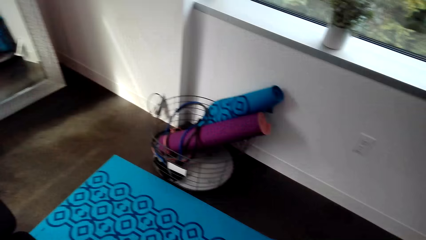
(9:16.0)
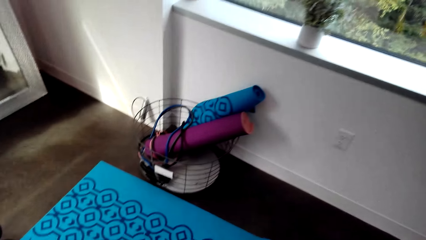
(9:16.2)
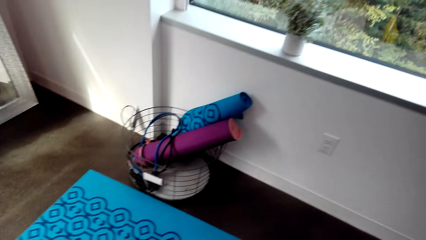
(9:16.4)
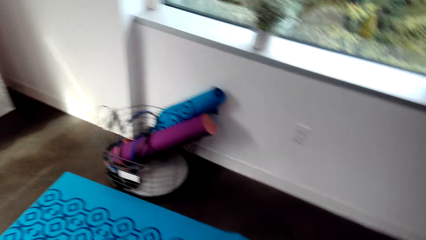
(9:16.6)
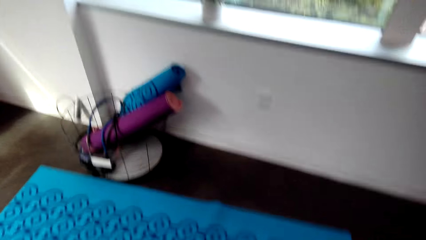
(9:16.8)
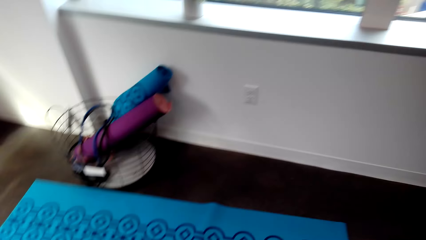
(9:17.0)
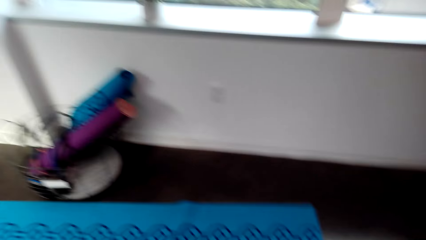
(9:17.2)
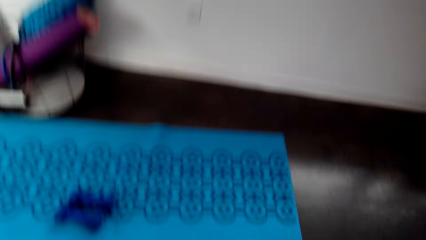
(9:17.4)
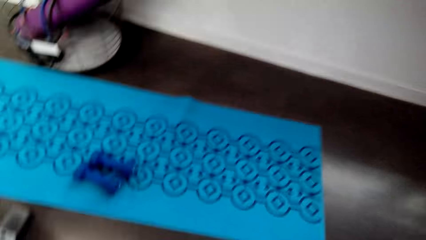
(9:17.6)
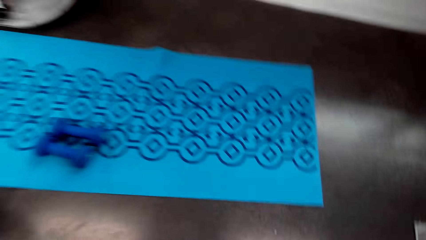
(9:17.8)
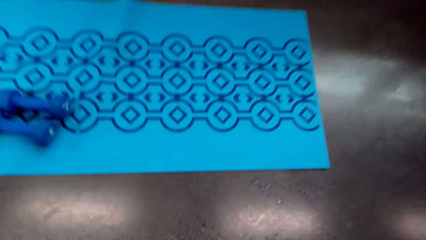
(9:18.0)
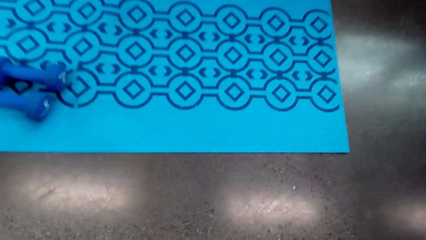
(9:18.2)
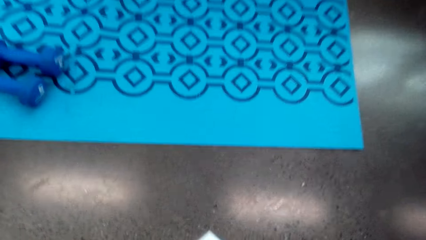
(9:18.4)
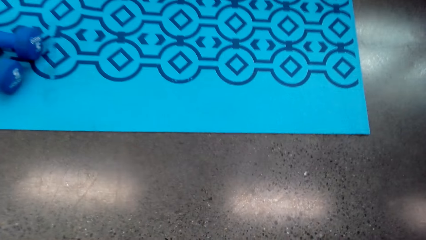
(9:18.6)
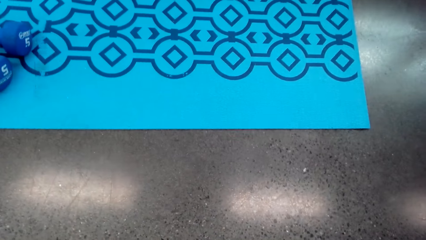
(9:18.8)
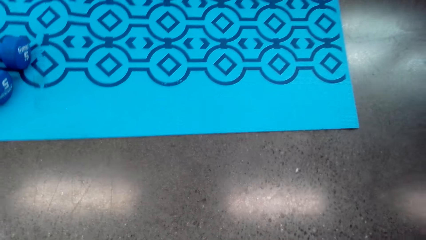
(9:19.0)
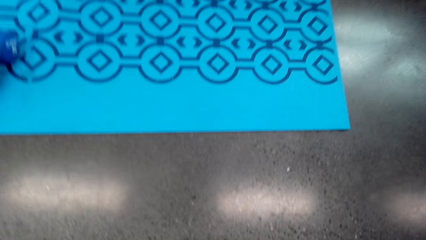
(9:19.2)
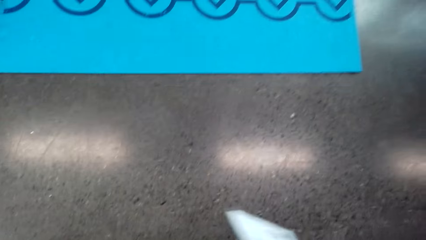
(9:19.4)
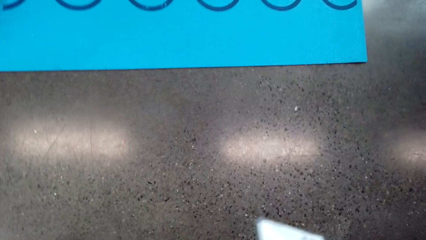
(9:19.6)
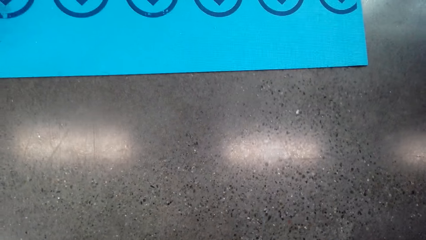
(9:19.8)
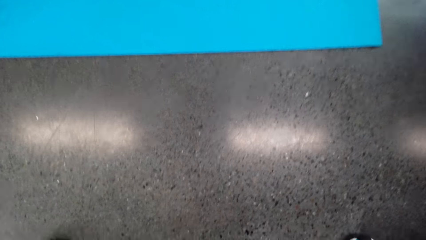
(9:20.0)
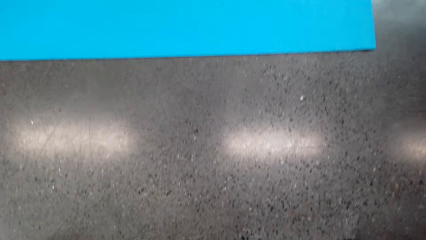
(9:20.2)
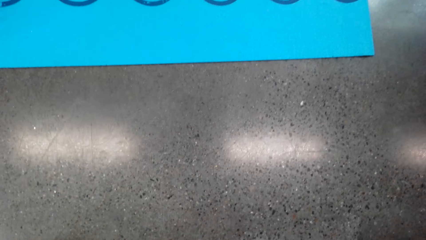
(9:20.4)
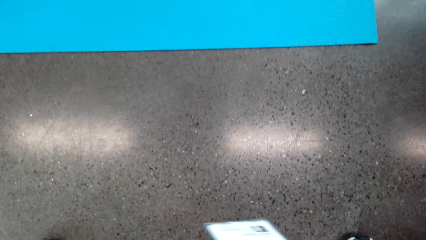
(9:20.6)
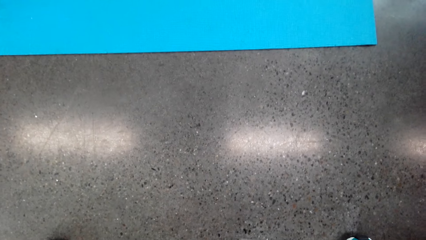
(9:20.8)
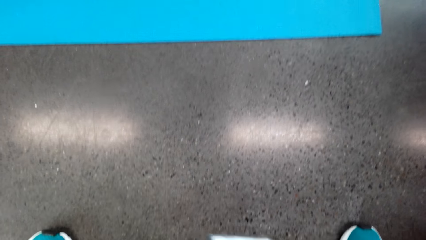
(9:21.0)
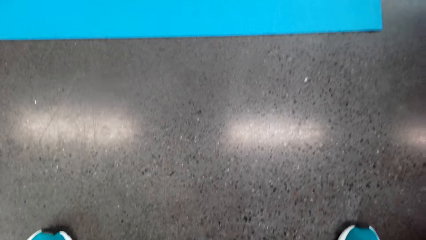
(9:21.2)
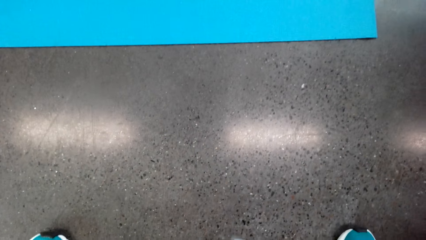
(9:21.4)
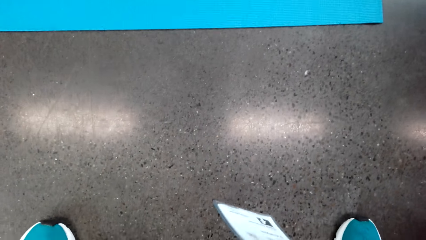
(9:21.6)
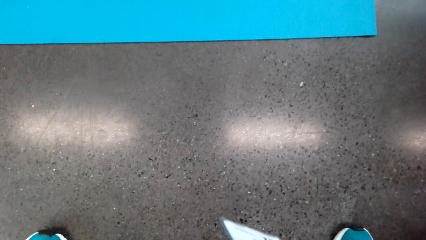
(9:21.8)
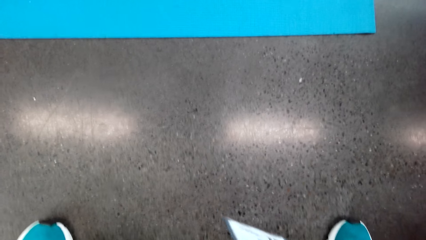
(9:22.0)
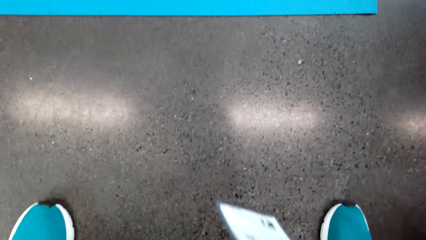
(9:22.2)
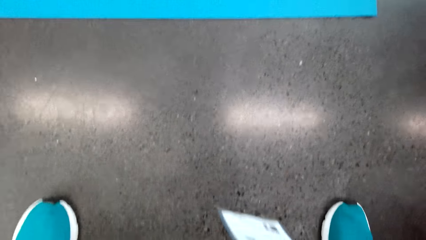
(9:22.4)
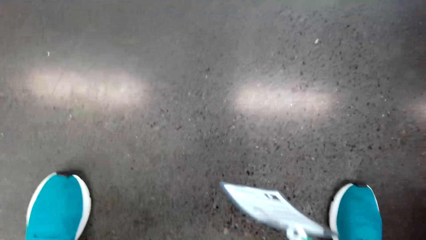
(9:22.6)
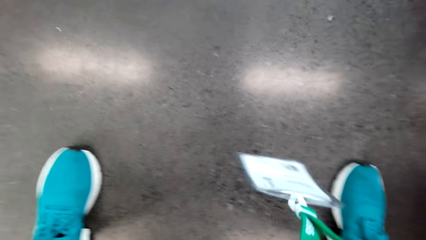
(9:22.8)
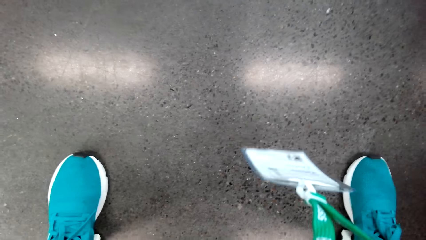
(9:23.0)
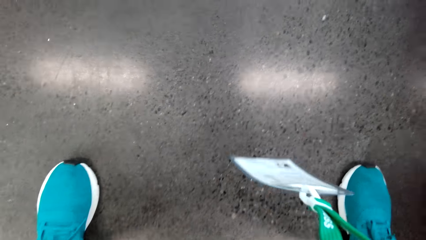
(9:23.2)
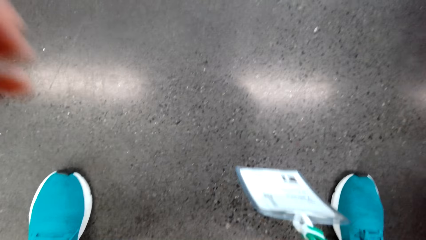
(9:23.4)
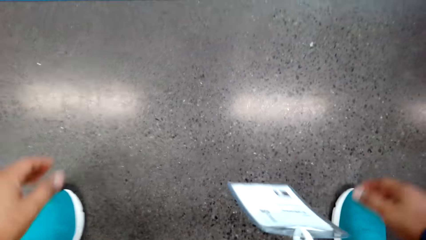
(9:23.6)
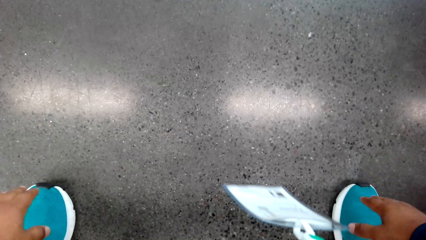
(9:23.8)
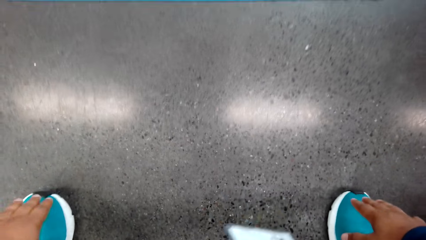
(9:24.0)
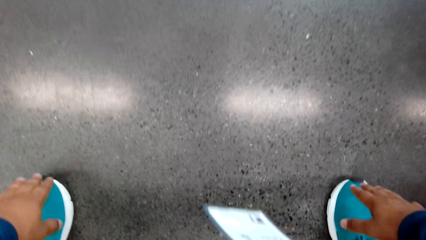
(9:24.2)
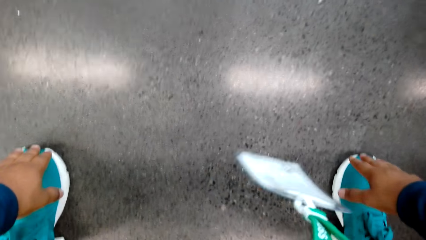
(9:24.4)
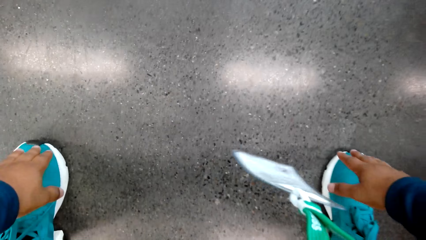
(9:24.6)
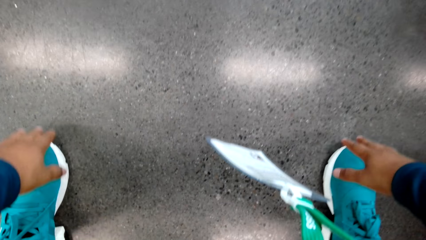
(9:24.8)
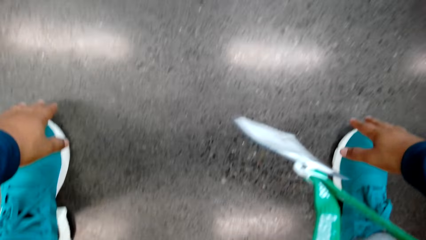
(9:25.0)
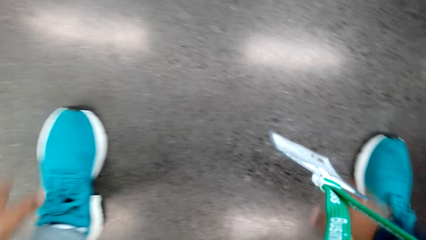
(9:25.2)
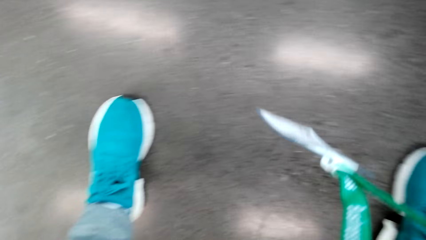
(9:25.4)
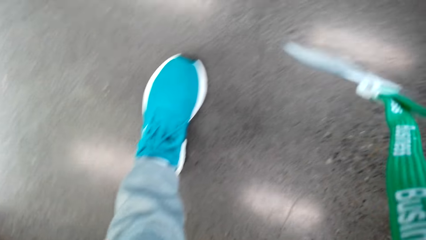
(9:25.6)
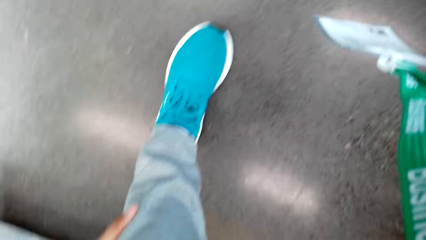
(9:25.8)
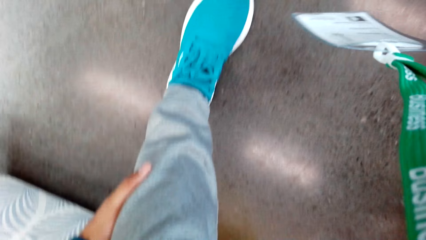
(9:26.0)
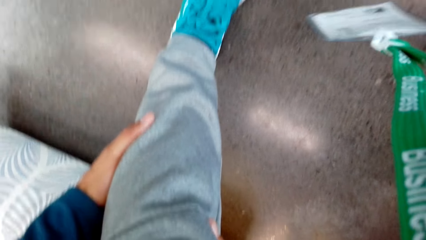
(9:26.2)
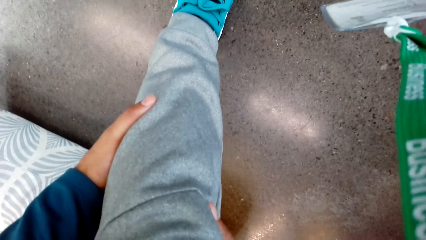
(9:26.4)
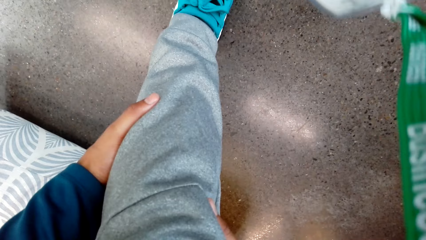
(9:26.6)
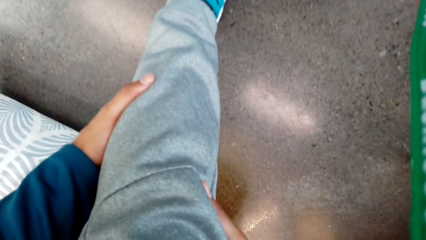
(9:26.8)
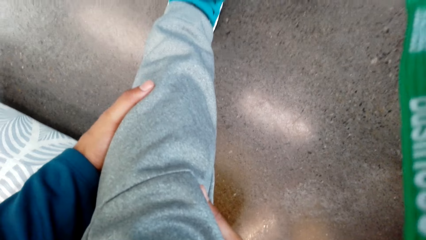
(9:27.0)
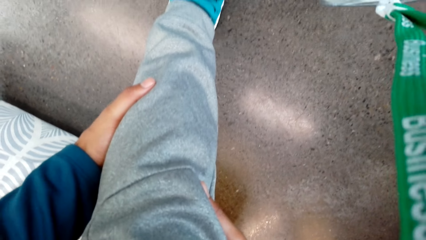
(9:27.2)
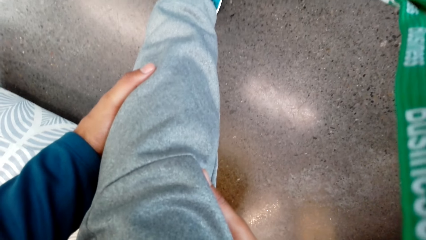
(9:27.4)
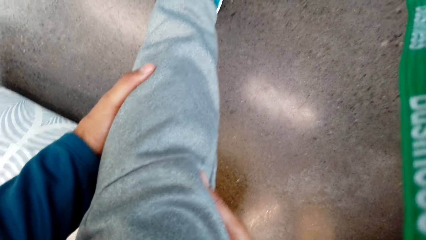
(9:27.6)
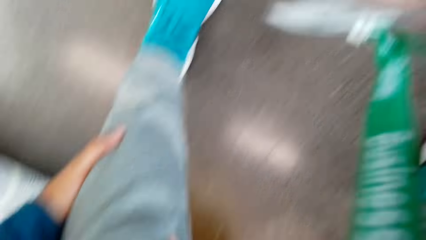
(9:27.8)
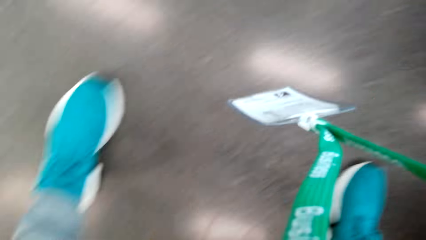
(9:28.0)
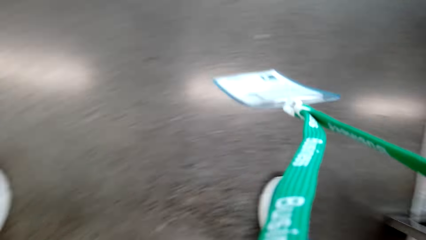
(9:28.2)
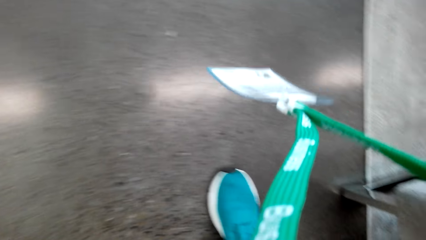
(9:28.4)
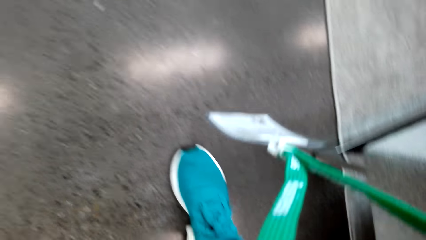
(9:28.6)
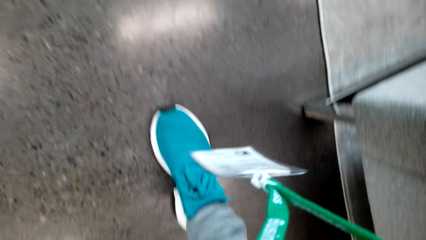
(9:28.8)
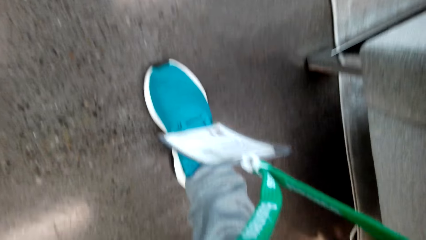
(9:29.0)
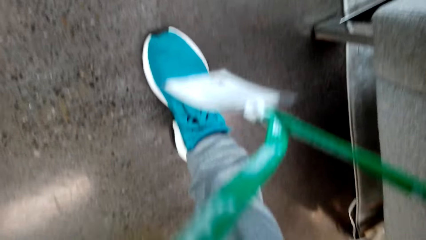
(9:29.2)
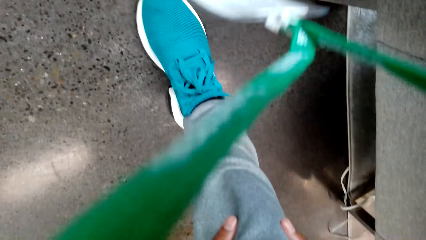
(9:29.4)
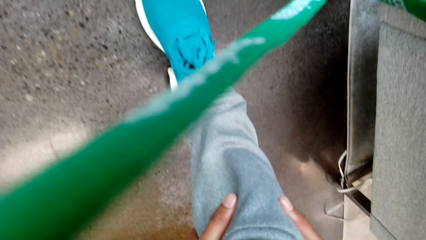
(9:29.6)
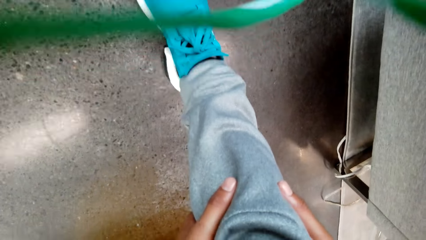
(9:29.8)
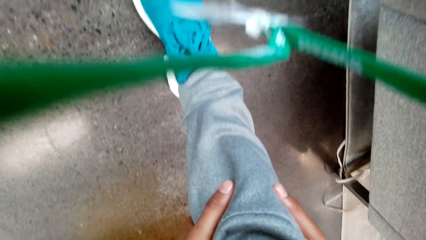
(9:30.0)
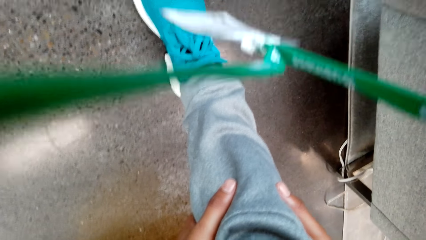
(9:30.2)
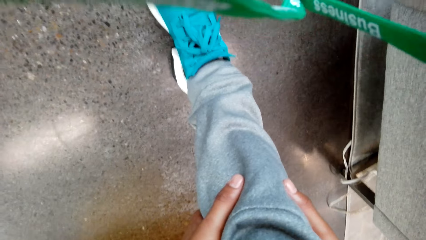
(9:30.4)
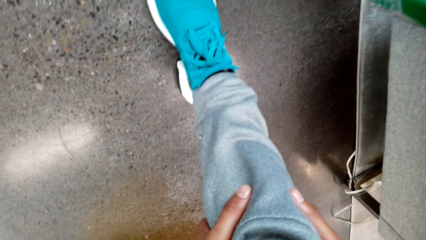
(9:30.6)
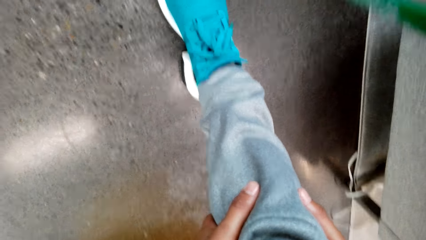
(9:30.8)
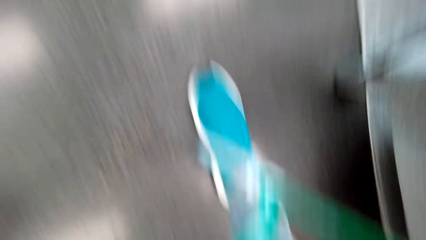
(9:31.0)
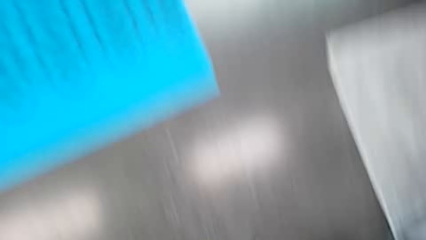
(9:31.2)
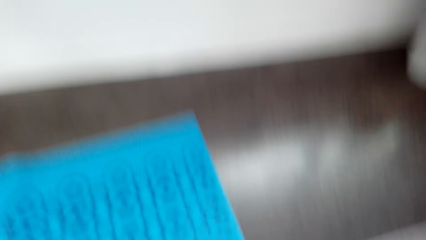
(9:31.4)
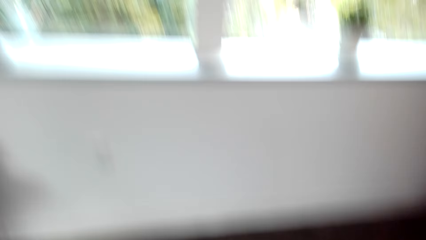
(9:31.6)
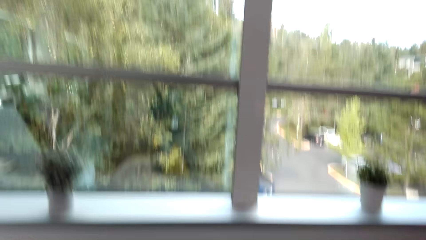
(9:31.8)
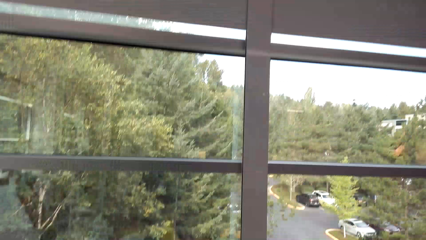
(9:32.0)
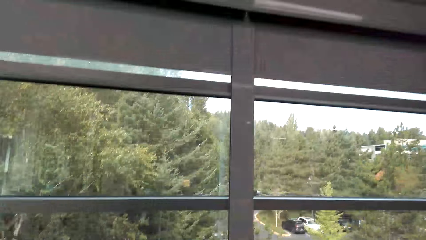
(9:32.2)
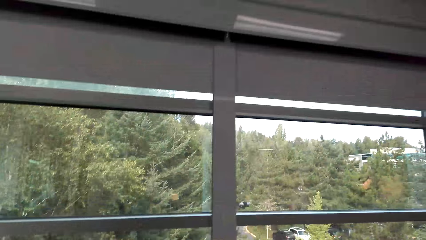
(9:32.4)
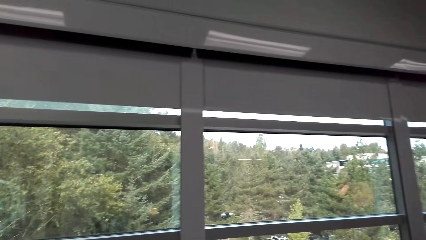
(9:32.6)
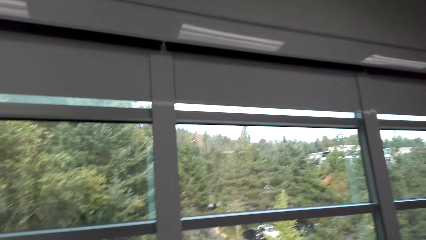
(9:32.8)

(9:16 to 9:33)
The camera wearer touches his feet. He touches his knee.
